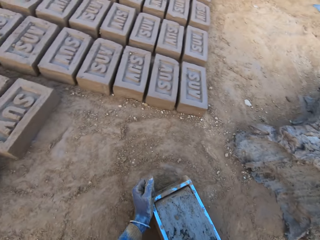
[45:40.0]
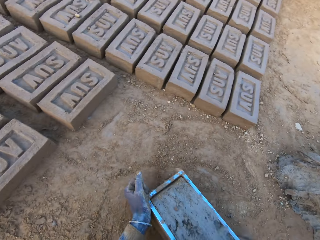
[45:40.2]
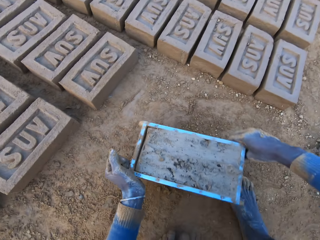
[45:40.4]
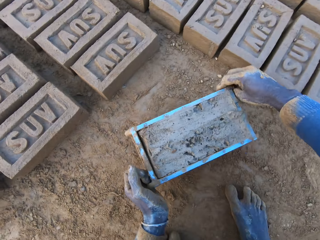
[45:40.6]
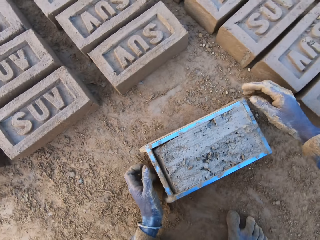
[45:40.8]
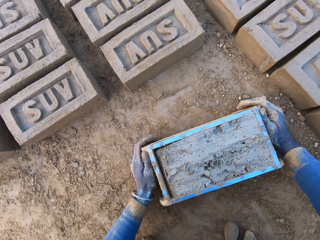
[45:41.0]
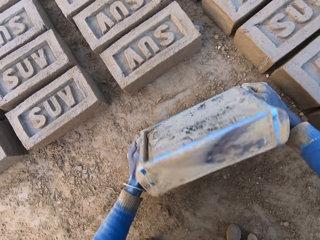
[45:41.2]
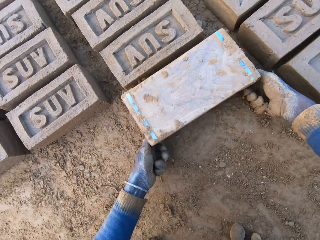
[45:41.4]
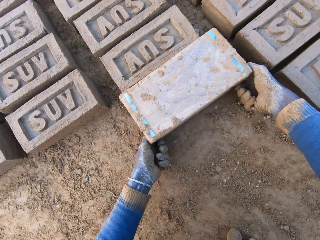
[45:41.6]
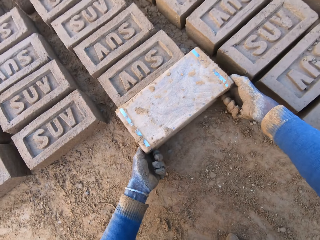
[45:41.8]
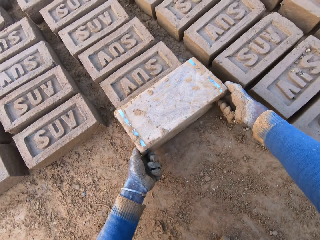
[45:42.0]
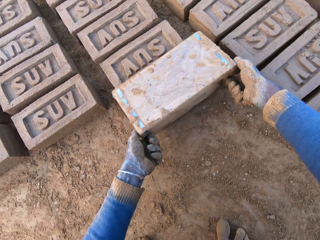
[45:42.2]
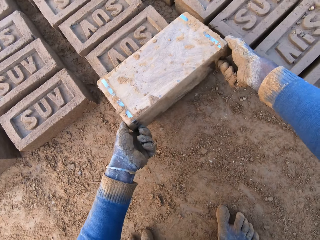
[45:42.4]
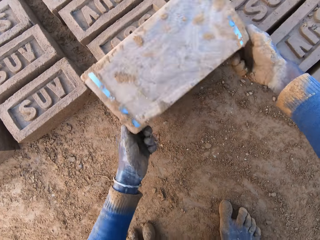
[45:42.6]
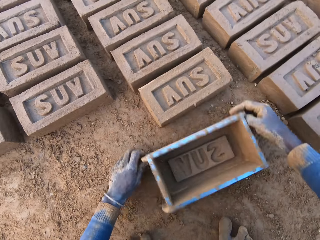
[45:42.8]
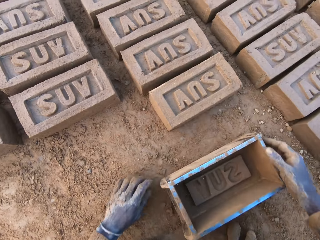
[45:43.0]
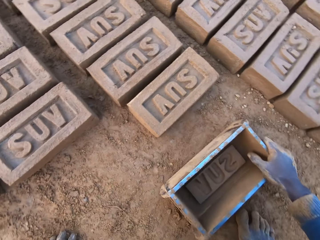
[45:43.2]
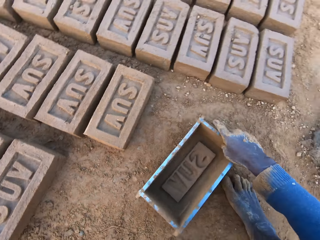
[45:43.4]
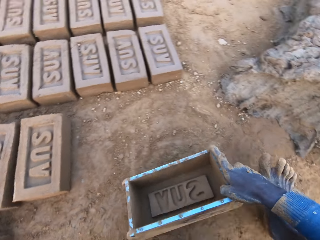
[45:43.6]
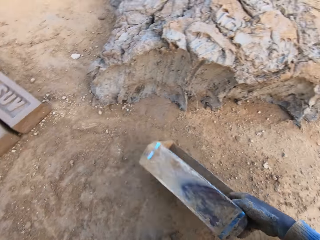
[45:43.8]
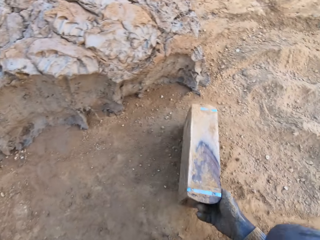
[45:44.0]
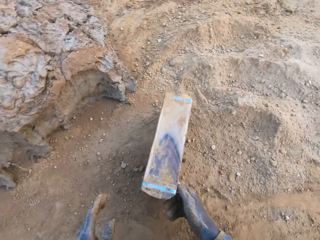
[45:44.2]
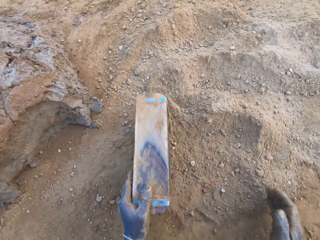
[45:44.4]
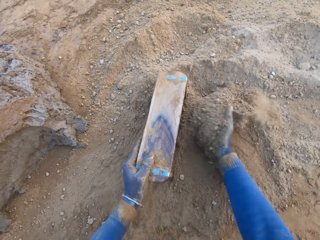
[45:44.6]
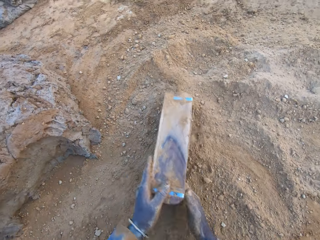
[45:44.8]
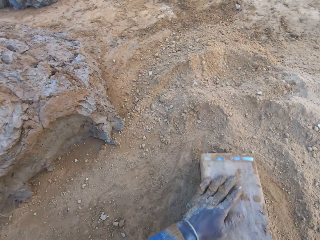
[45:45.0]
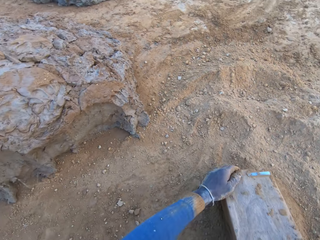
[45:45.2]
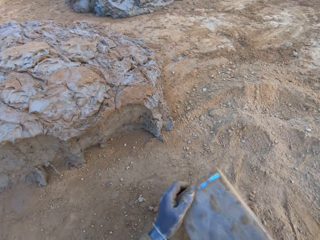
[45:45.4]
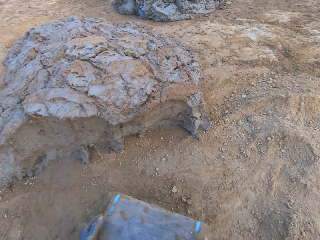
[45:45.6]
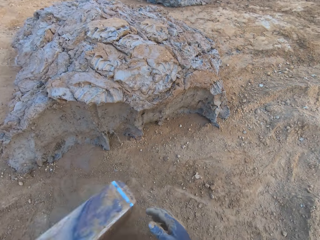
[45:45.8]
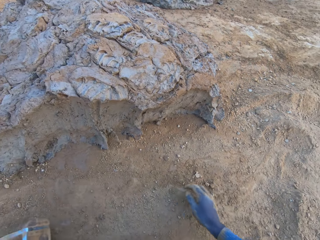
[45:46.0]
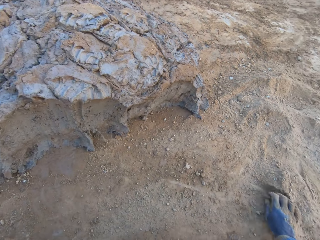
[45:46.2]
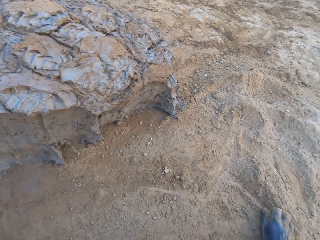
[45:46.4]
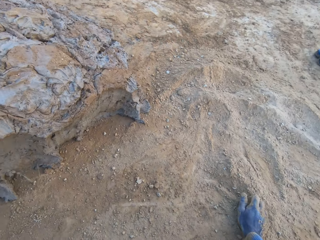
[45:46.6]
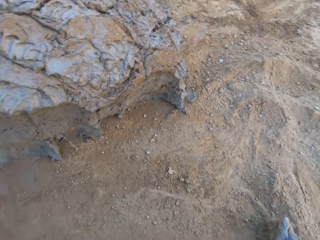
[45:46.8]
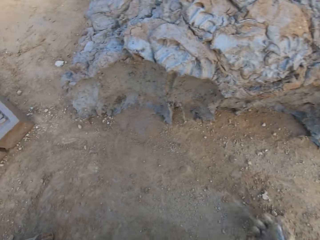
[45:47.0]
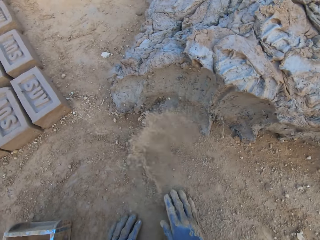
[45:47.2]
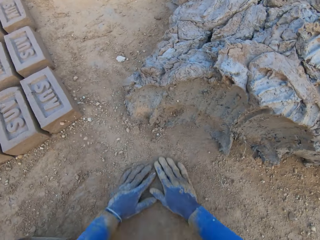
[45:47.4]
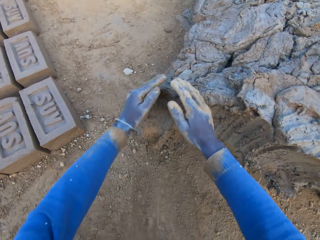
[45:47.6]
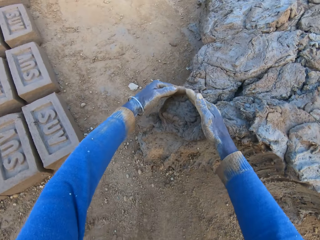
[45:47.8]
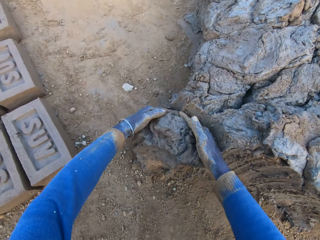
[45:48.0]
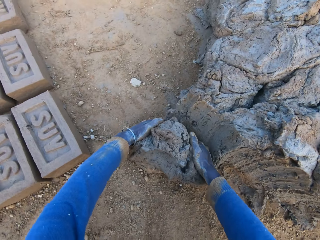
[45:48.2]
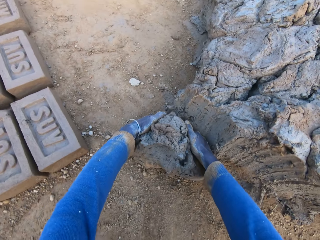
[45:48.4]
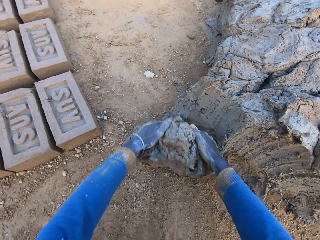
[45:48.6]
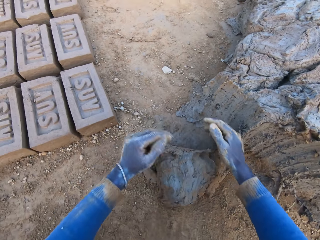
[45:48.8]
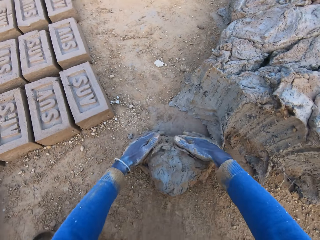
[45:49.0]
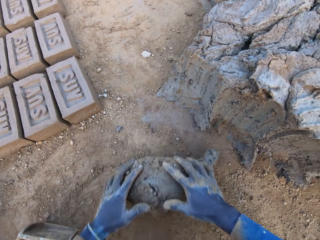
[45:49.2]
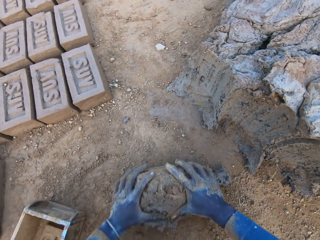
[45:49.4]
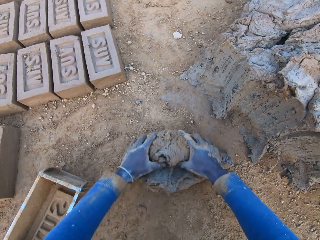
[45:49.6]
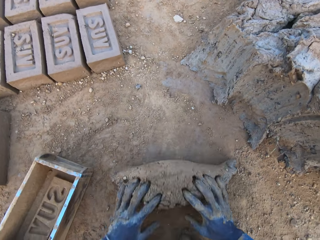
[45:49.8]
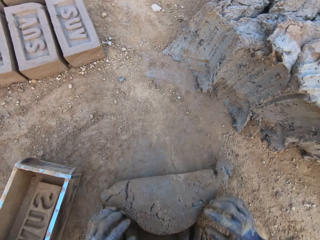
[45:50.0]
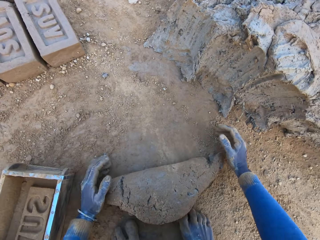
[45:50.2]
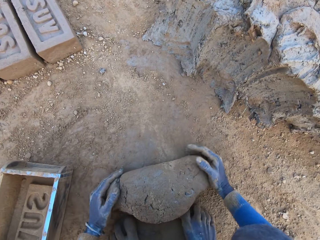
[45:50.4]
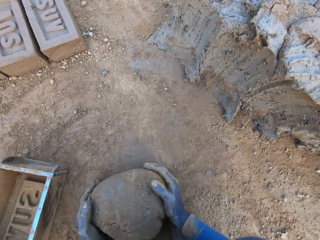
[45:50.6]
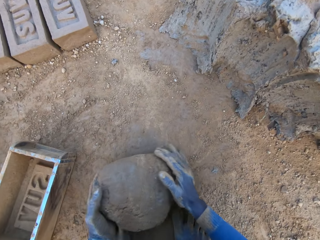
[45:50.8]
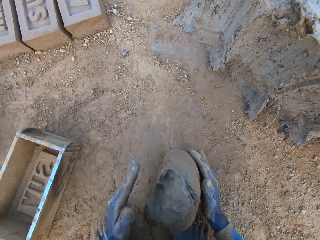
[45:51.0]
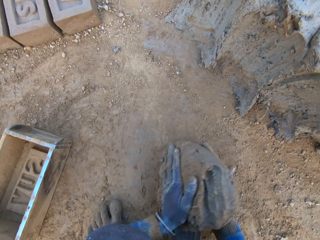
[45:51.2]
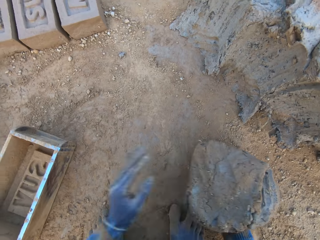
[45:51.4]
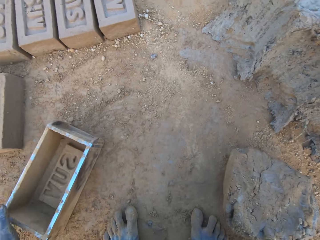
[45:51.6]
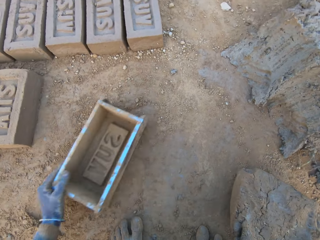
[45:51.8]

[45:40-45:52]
The camera wearer shifts the iron brick mold on the ground. He drops the brick aside. He turns the iron brick mold on the ground. He drops the iron brick mold on the ground. He pours sand from the ground into the iron brick mold with his right hand. He removes the sand from the iron brick mold. He drops the iron brick mold on the ground. He cuts a portion of the concrete from a heap of concrete with his hands. He mixes the concrete with his hands.

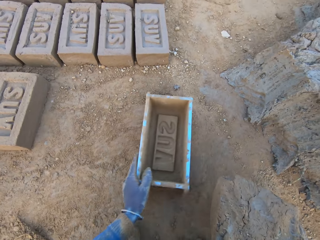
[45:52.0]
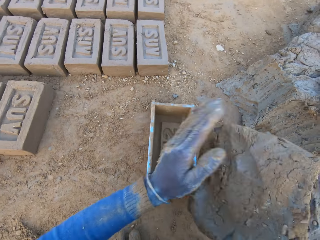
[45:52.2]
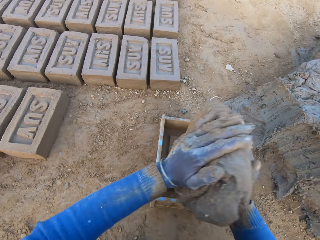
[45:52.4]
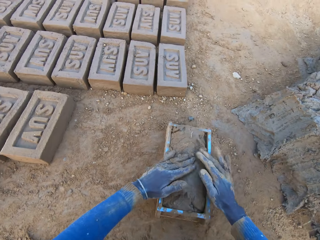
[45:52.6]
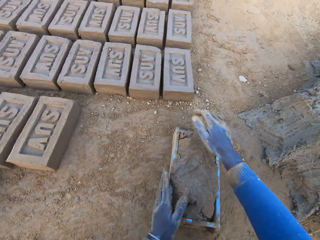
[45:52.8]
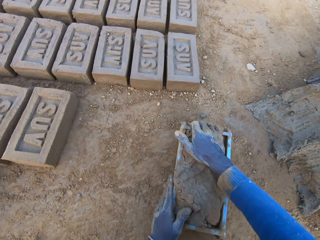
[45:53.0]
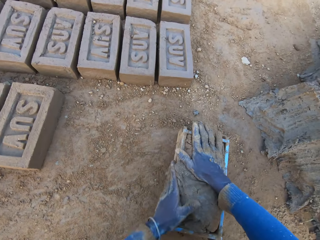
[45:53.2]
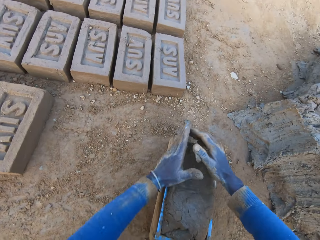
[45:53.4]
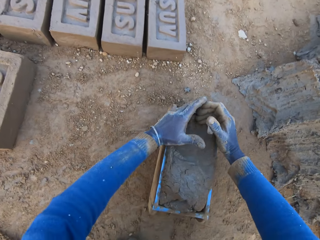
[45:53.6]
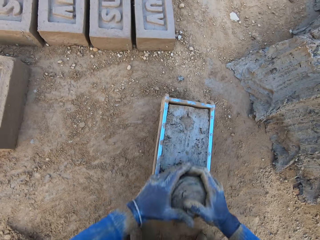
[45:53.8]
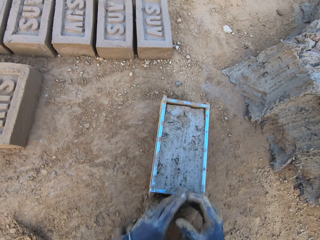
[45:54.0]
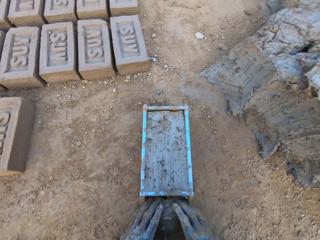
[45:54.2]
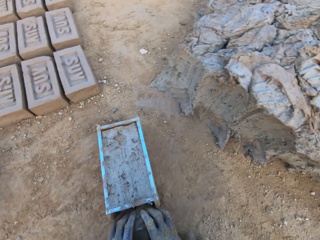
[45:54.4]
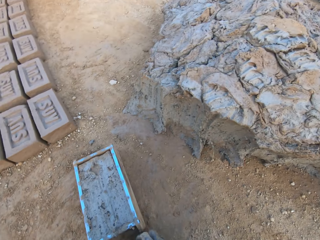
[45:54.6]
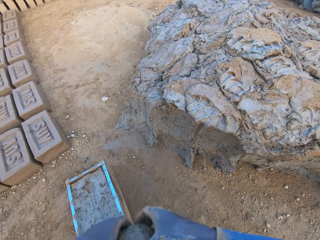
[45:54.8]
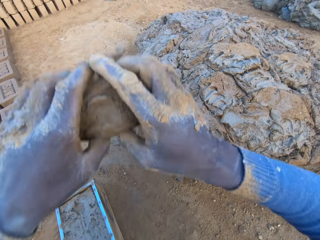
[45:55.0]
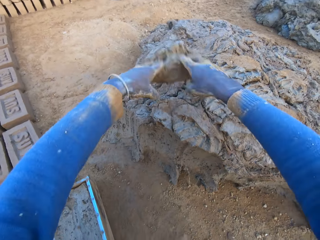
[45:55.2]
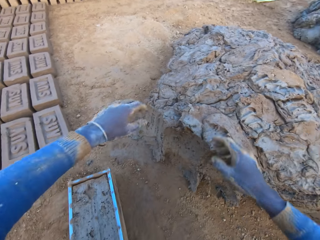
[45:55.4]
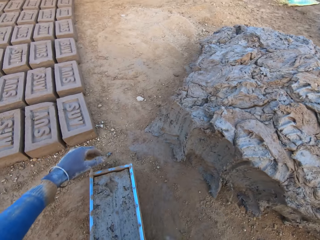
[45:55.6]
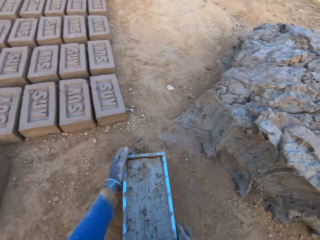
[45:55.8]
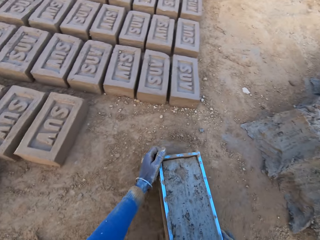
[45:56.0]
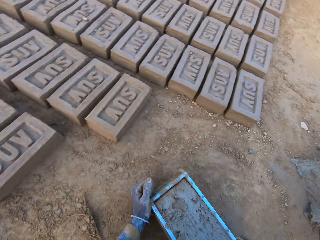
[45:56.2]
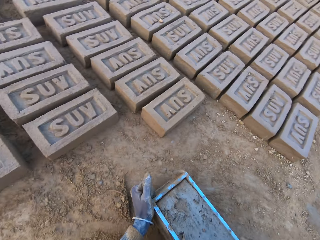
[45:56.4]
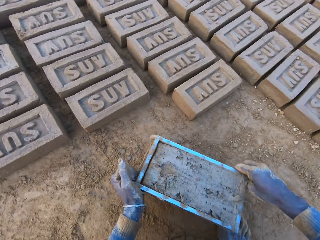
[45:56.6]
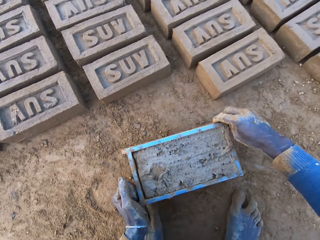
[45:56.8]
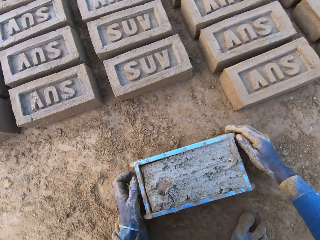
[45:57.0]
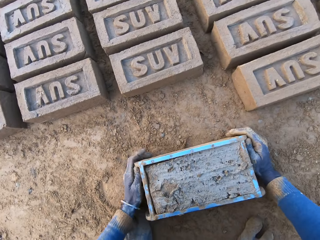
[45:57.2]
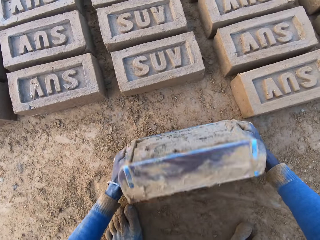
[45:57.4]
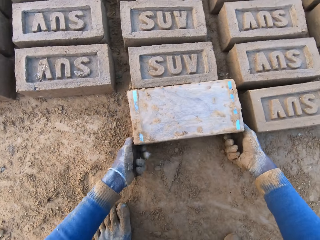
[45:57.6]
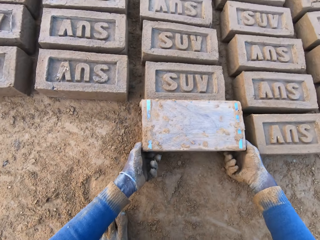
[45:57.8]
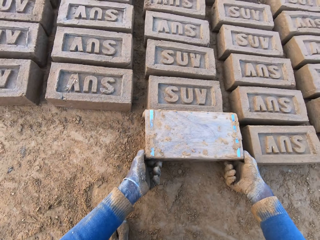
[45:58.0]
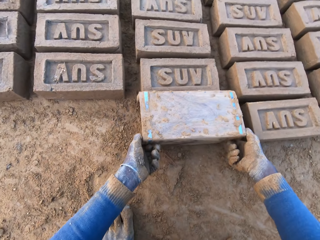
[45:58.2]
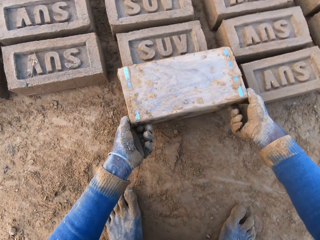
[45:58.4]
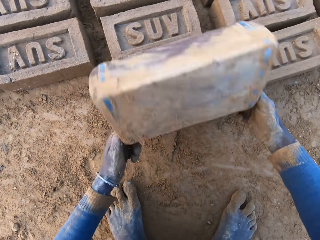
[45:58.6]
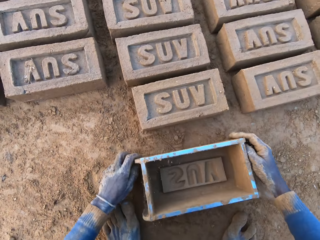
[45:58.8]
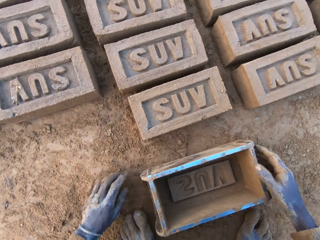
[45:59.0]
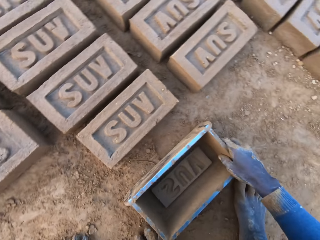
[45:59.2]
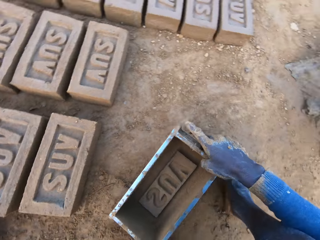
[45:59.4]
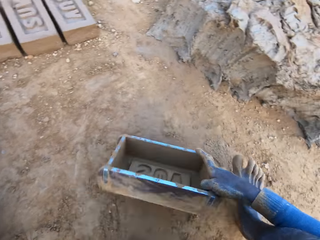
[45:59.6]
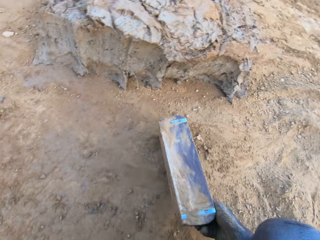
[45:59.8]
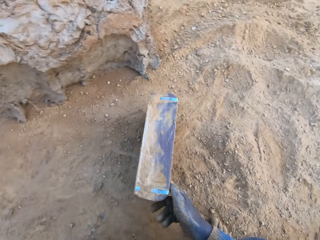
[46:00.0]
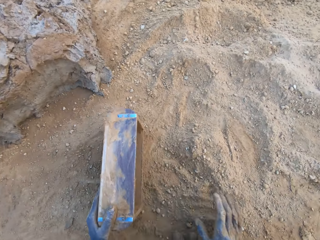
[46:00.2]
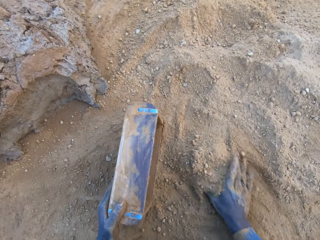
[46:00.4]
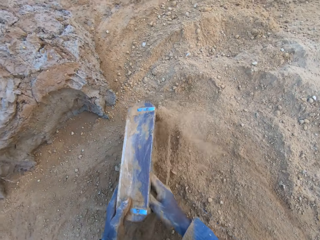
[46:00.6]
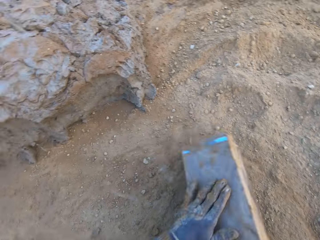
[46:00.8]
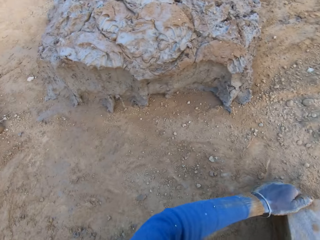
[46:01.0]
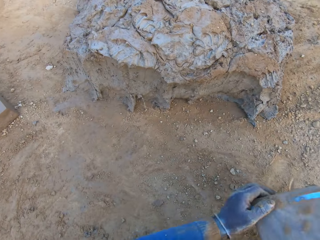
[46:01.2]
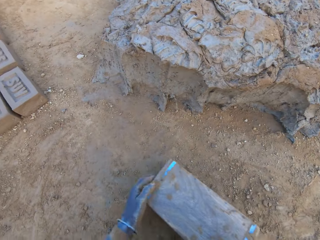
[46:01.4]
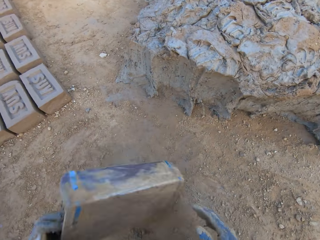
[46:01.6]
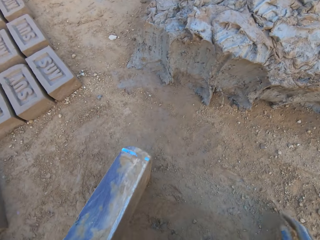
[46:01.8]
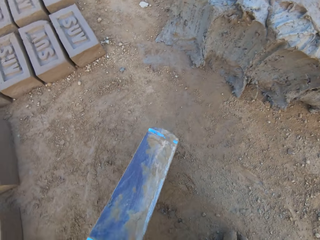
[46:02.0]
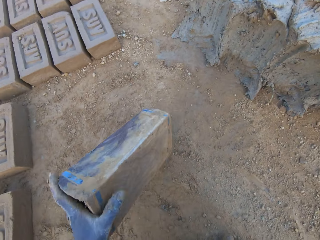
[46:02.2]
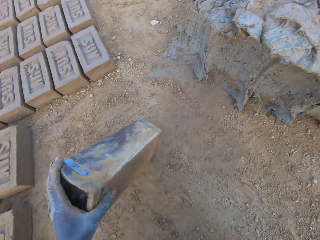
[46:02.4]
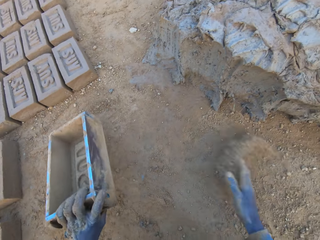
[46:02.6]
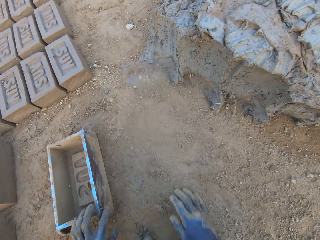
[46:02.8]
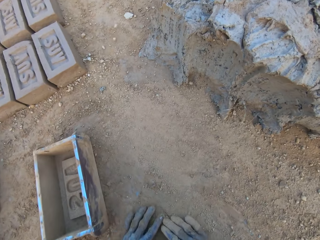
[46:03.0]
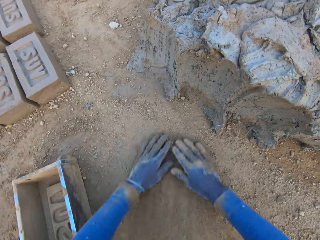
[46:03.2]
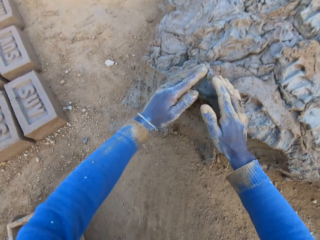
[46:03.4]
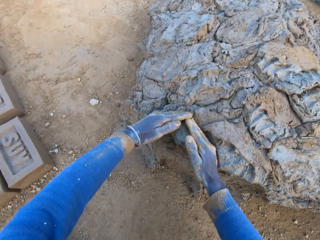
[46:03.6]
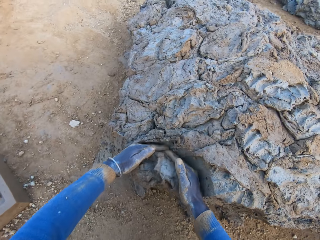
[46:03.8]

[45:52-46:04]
The camera wearer shifts the iron brick mold on the ground with his left hand. He drops the concrete into the iron brick mold. He removes the excess concrete from the iron brick mold. He drops the excess concrete on the heap of concrete on the ground. He shifts the iron brick mold on the ground. He turns the iron brick mold on the ground. He drops the brick aside. He drops the iron brick mold on the ground. He pours sand from the ground into the iron brick mold with his right hand. He removes the sand from the iron brick mold. He drops the iron brick mold on the ground.
